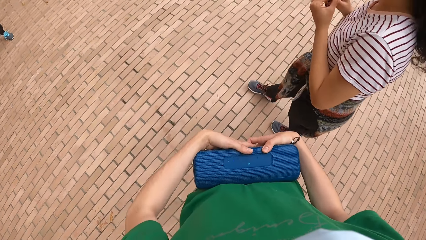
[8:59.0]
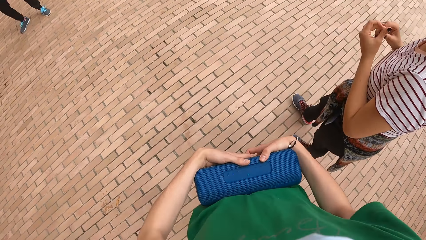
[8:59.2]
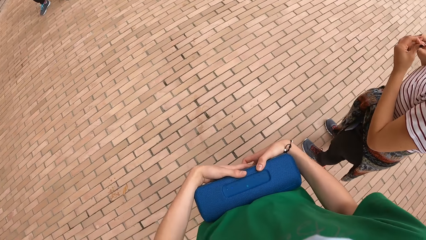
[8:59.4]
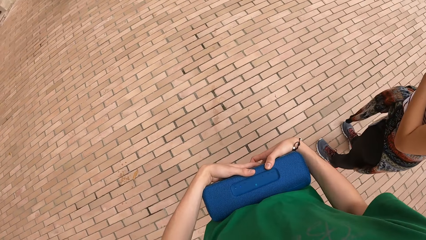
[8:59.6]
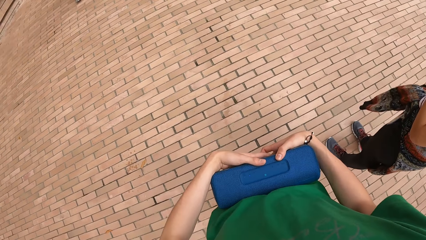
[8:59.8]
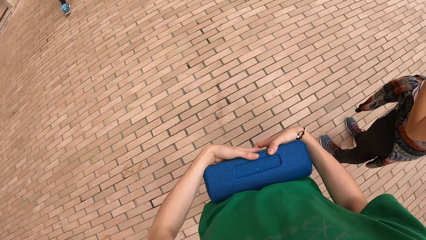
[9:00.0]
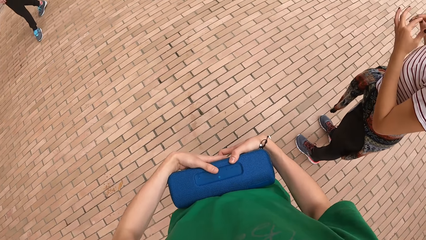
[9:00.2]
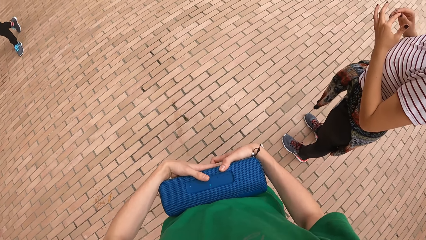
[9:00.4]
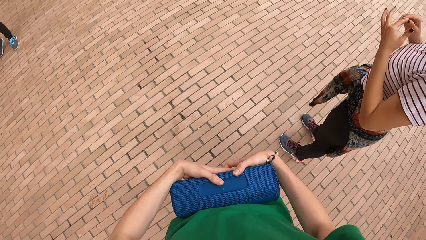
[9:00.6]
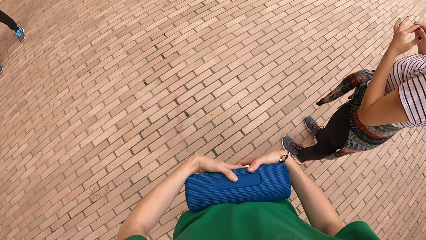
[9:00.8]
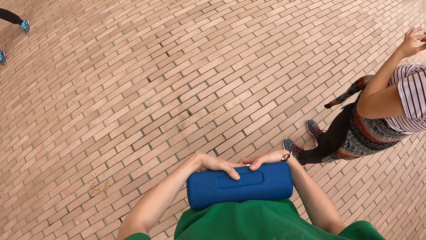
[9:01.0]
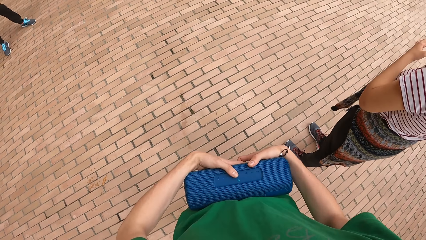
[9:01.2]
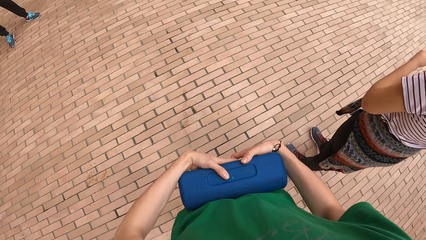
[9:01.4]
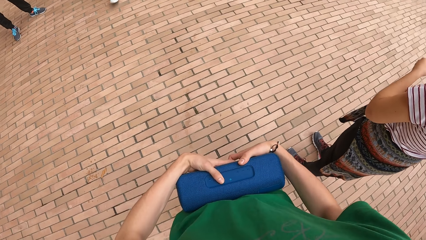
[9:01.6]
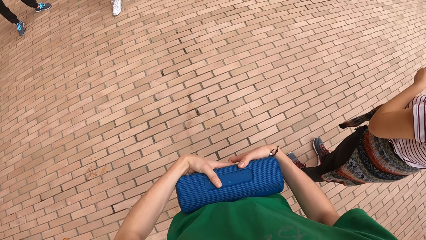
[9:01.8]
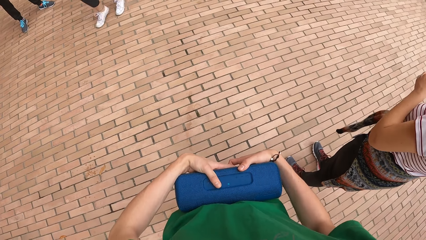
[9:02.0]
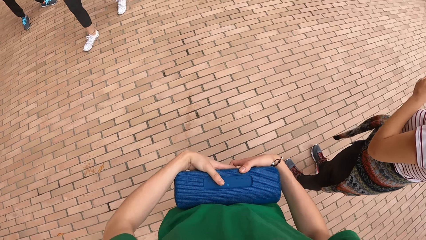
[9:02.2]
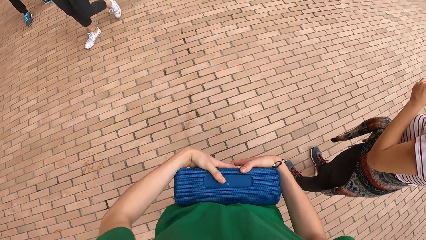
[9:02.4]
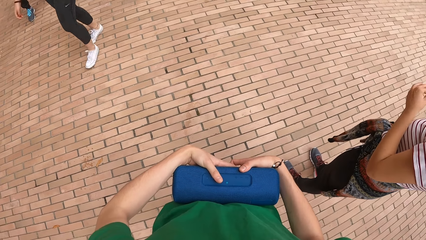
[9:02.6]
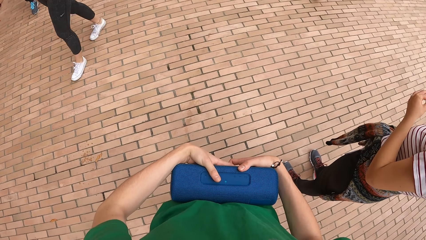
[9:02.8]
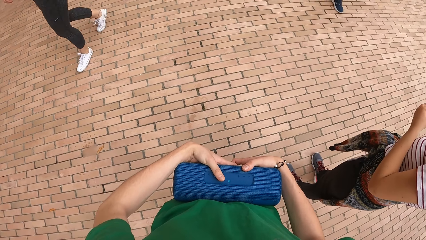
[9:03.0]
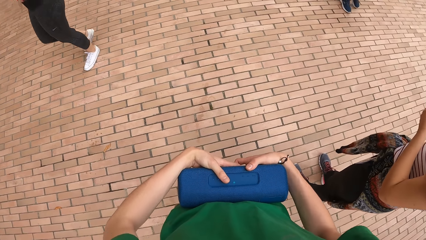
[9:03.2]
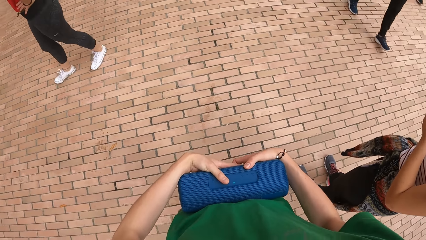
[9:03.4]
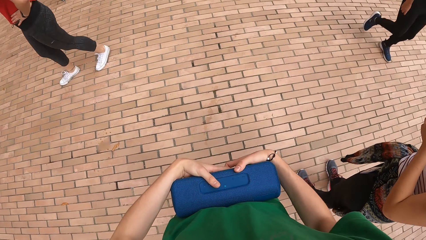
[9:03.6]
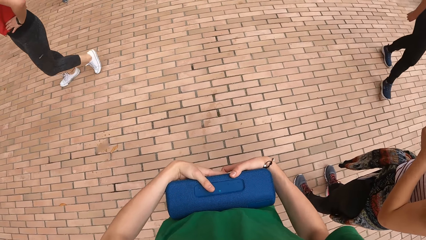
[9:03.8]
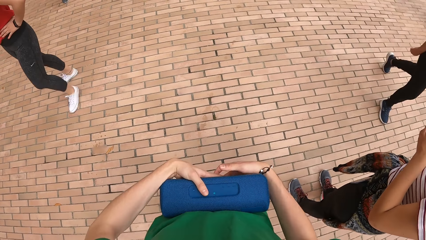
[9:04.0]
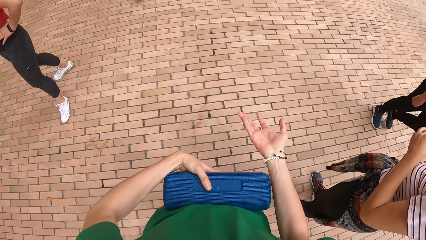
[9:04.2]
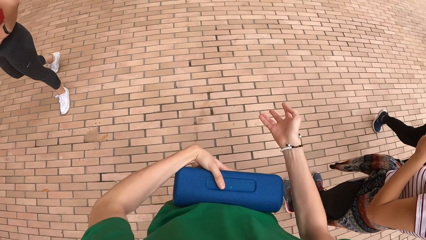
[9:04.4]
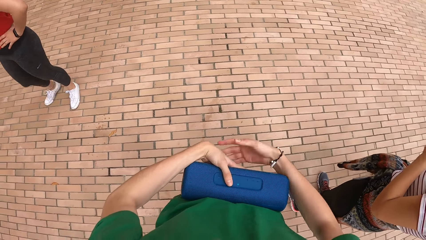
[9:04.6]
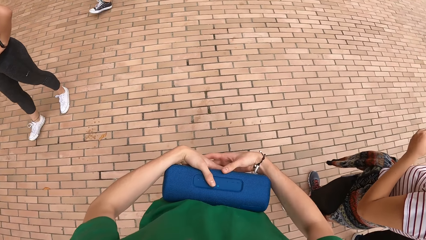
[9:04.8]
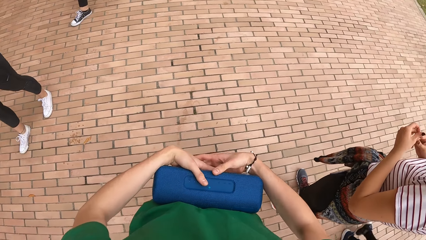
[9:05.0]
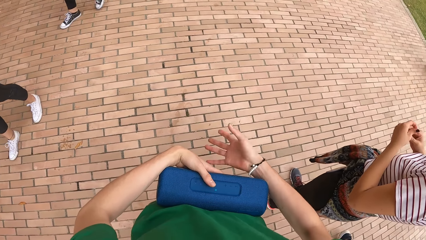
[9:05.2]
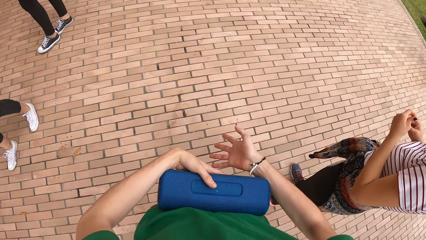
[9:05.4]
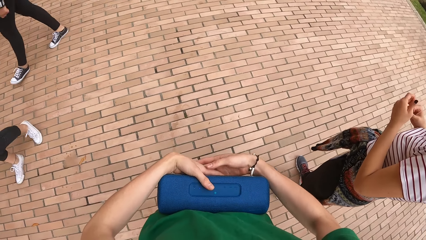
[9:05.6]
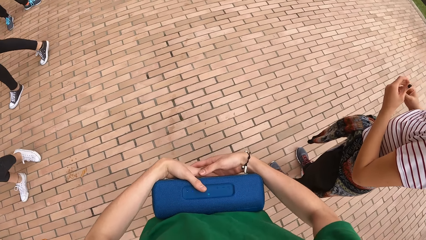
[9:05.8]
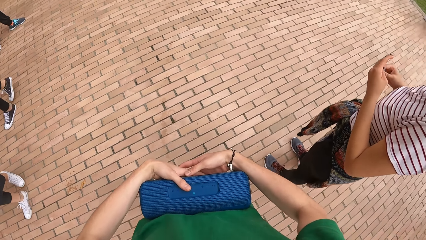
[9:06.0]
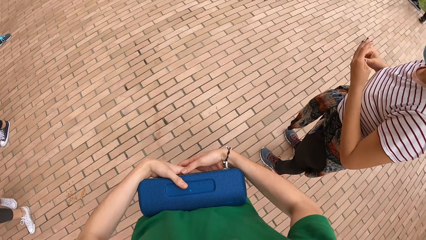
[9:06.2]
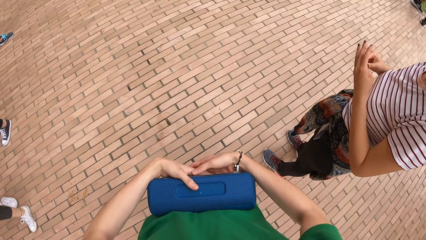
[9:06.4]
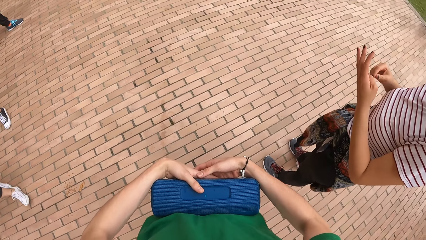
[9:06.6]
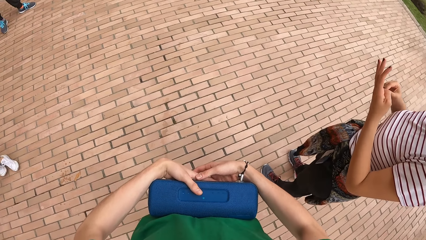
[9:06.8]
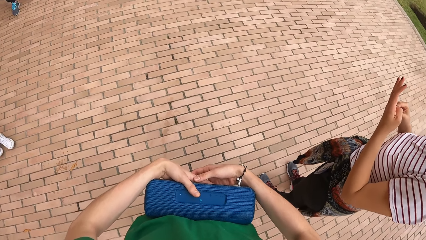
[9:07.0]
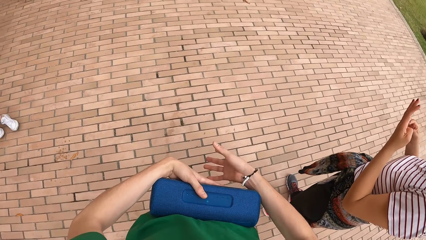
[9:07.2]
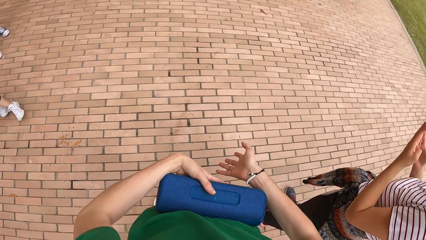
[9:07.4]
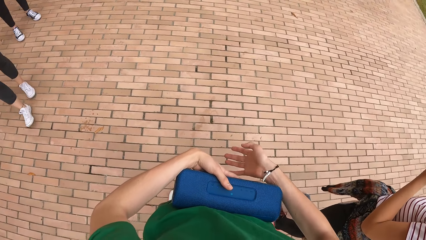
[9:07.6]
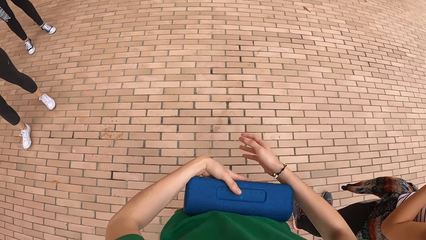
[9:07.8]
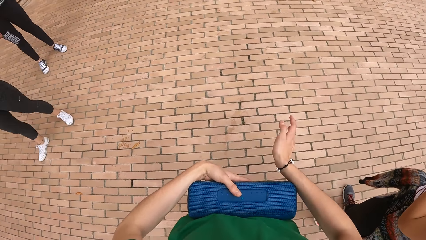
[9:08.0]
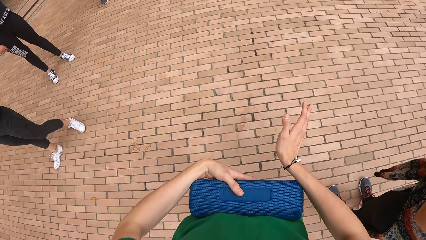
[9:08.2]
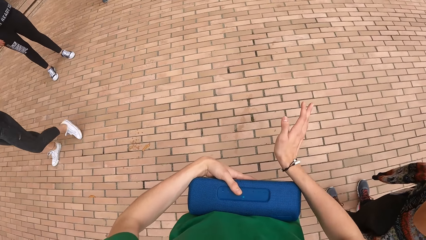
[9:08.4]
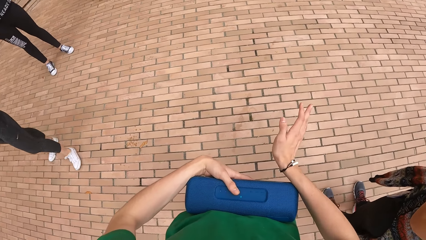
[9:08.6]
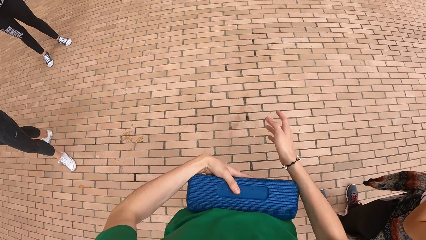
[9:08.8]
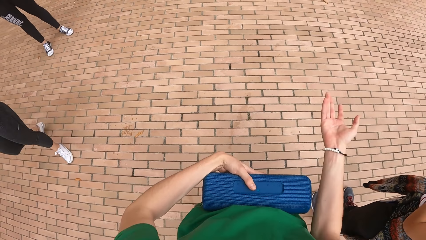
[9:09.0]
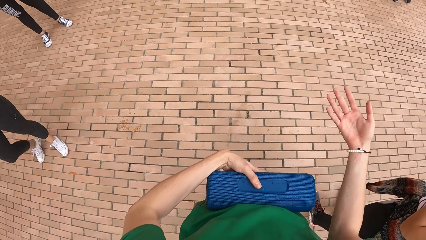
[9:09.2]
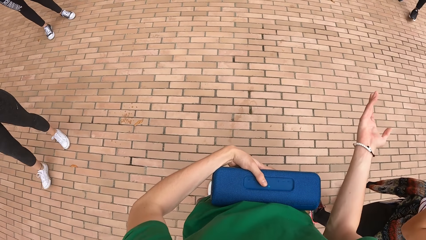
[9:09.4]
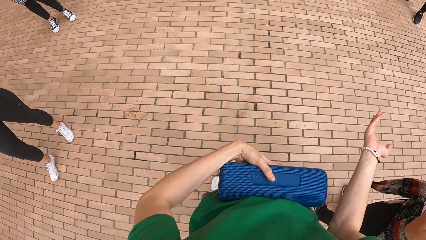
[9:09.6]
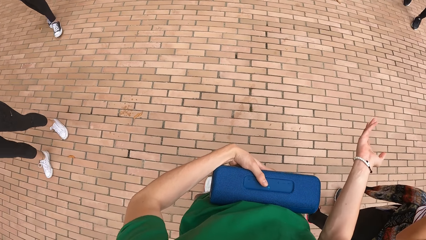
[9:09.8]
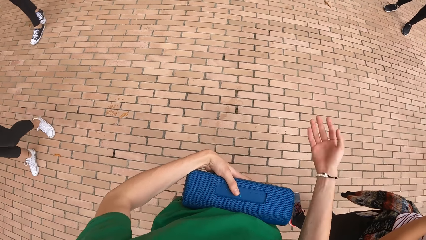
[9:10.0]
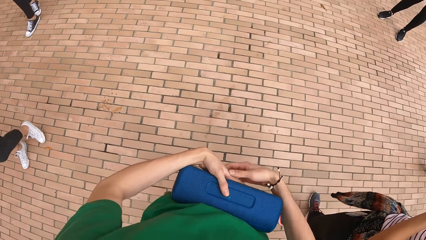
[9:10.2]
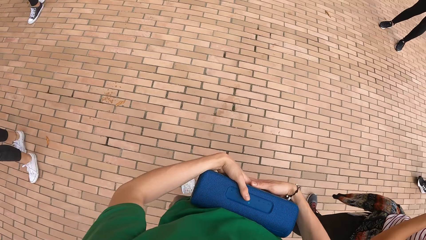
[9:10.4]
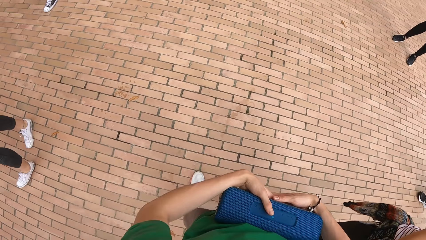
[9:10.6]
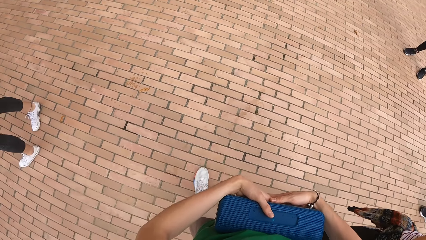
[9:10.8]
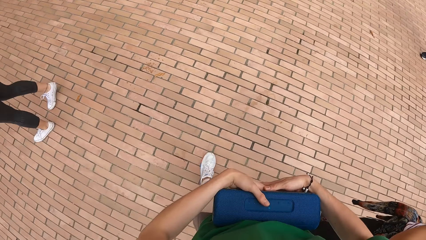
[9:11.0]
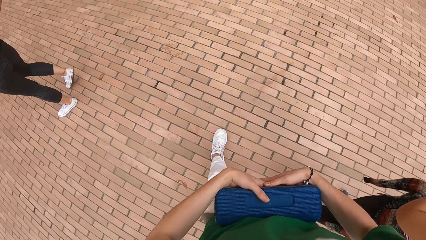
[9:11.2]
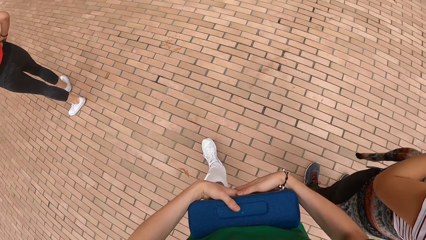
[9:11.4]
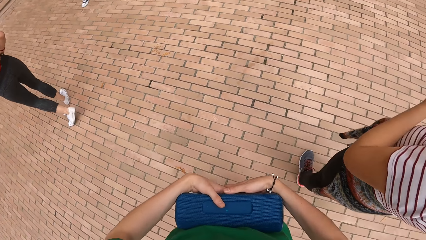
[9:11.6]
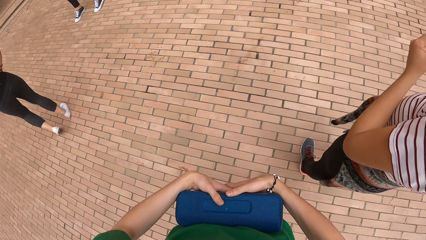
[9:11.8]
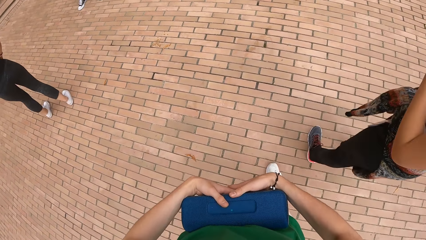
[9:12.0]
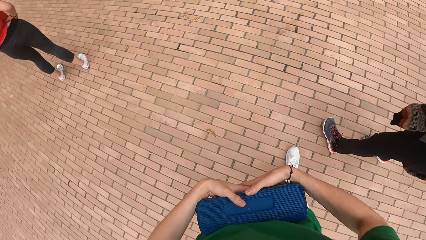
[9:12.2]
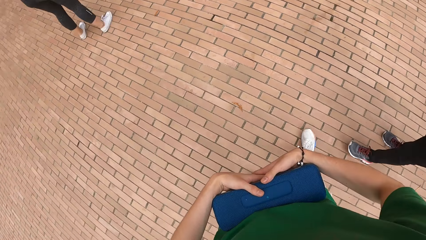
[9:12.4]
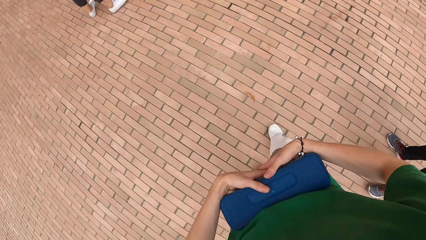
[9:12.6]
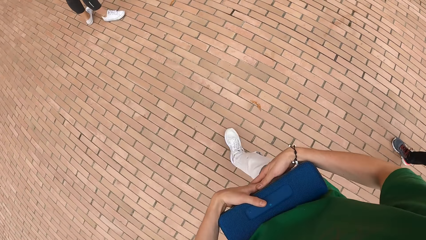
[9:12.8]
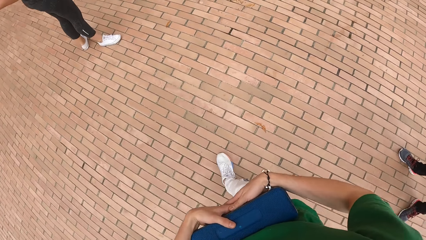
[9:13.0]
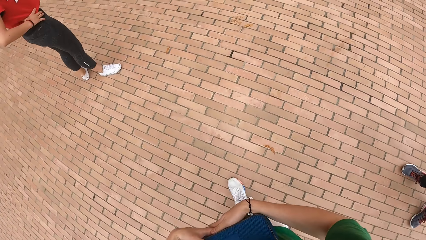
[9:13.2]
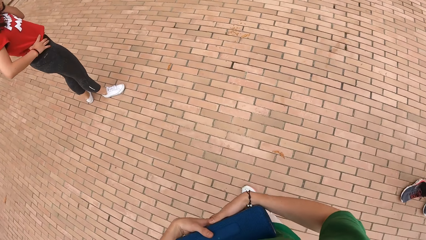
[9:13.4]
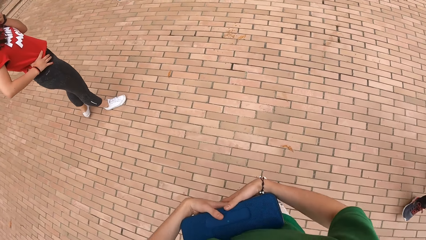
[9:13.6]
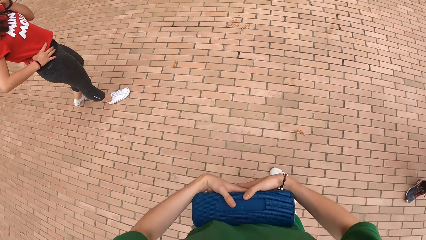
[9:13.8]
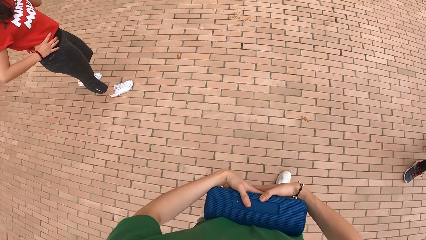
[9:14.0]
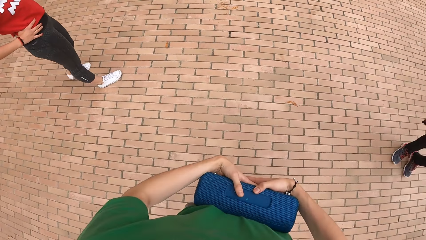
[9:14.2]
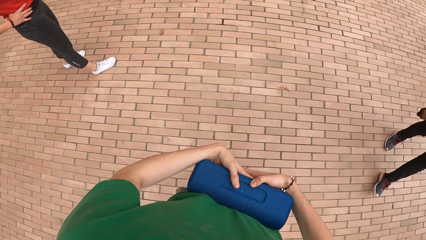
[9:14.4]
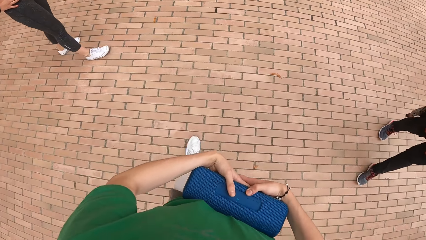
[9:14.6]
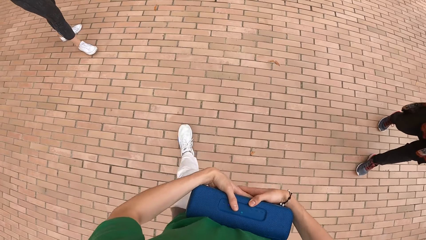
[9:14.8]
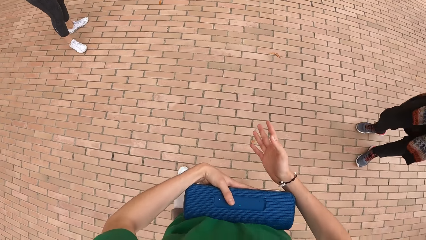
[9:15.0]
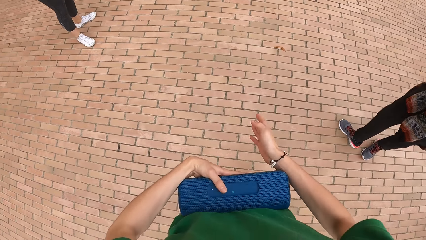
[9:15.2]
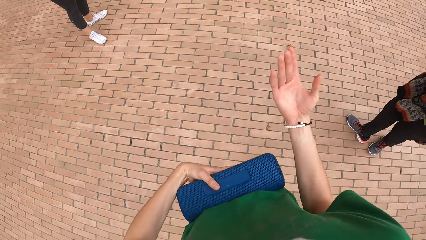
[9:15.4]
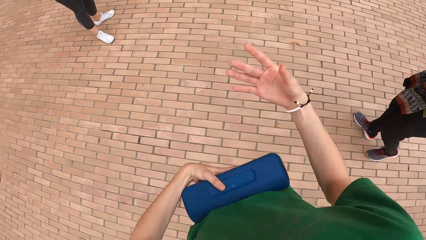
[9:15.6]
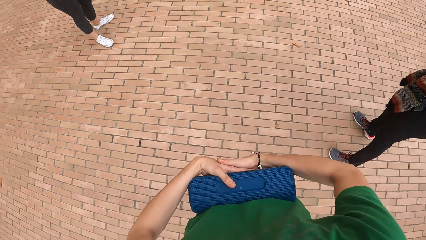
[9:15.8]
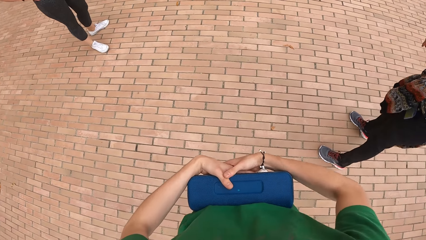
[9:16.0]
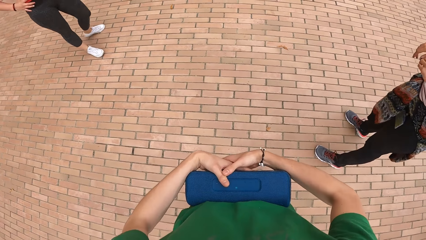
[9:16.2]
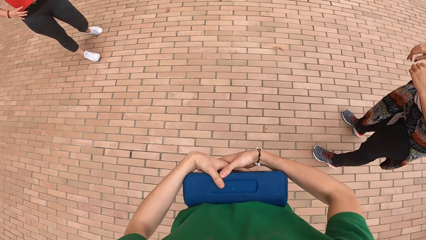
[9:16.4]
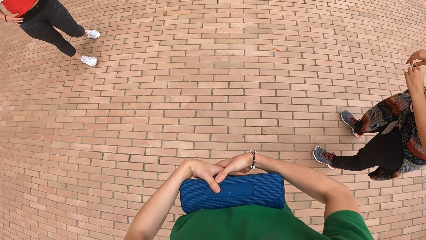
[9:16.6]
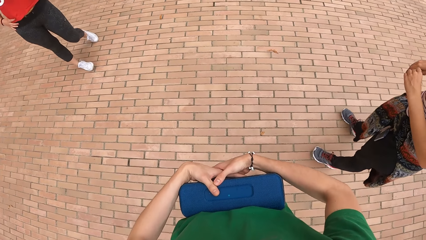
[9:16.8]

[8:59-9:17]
The camera wearer does hand movement. They walk around.
